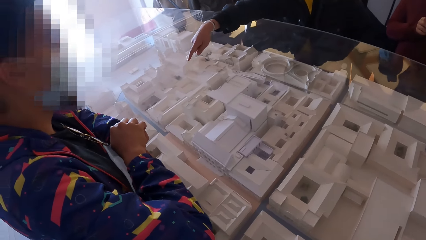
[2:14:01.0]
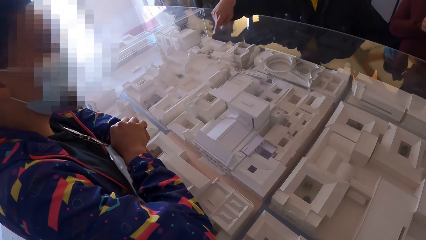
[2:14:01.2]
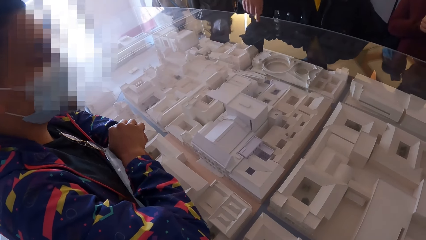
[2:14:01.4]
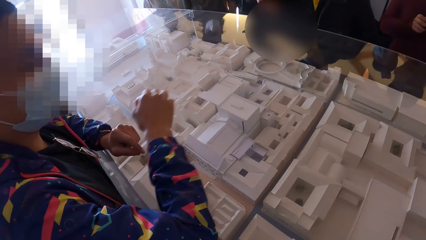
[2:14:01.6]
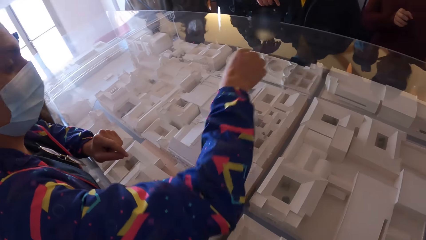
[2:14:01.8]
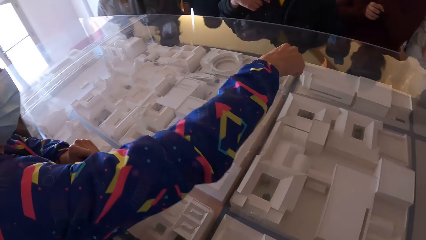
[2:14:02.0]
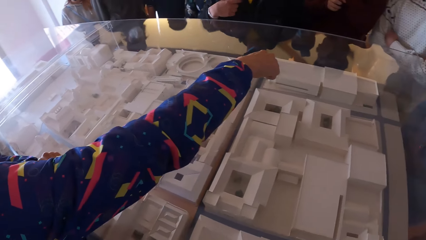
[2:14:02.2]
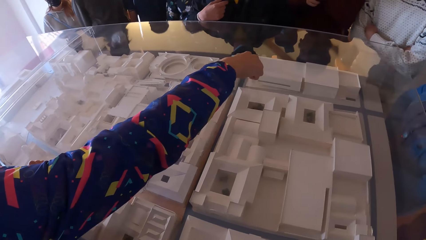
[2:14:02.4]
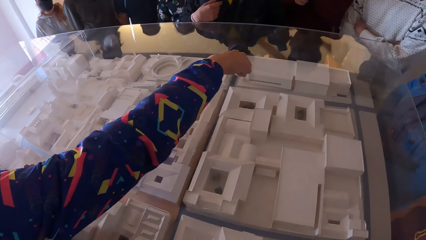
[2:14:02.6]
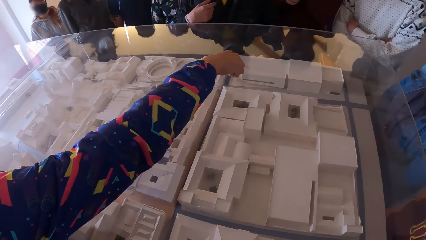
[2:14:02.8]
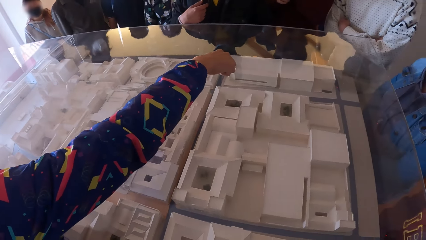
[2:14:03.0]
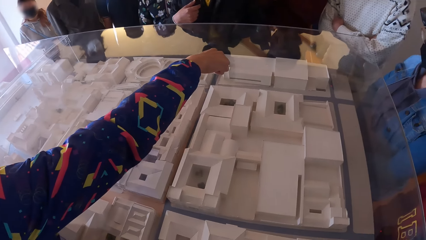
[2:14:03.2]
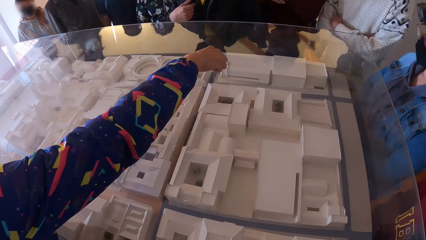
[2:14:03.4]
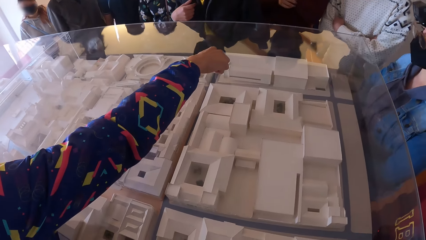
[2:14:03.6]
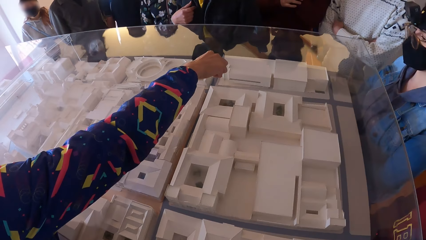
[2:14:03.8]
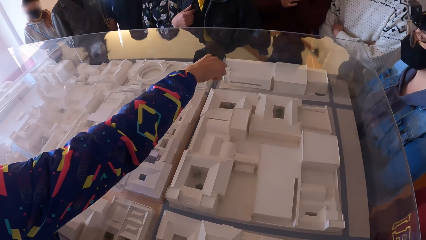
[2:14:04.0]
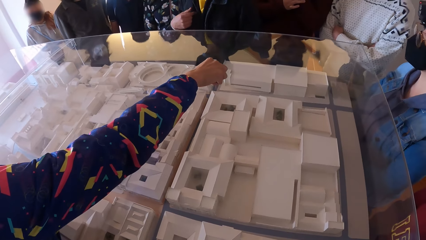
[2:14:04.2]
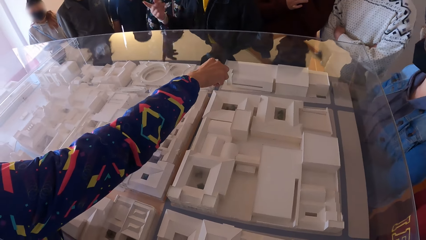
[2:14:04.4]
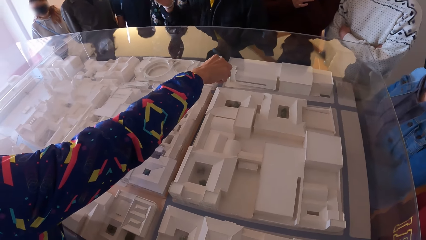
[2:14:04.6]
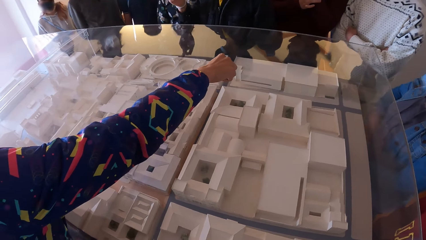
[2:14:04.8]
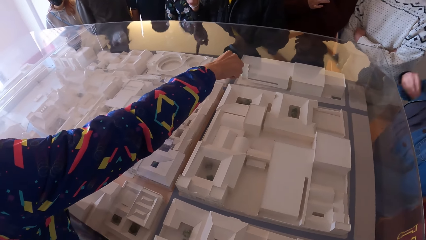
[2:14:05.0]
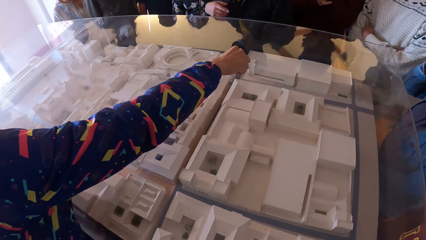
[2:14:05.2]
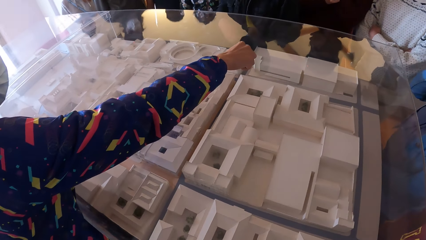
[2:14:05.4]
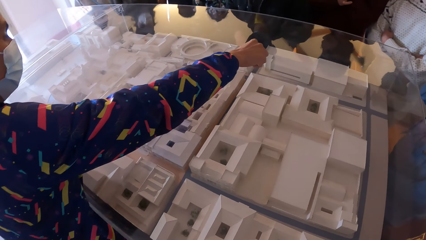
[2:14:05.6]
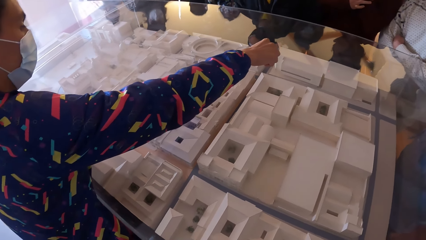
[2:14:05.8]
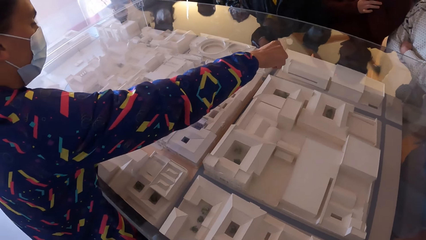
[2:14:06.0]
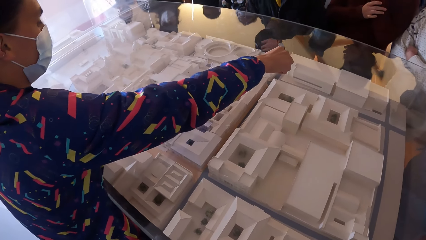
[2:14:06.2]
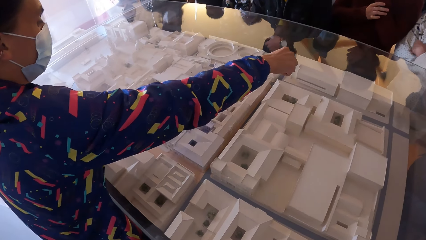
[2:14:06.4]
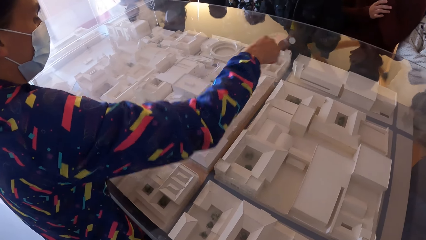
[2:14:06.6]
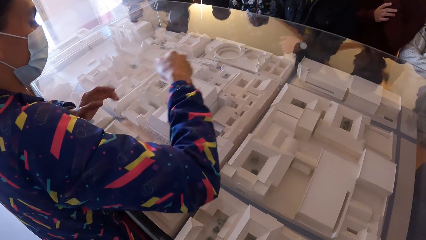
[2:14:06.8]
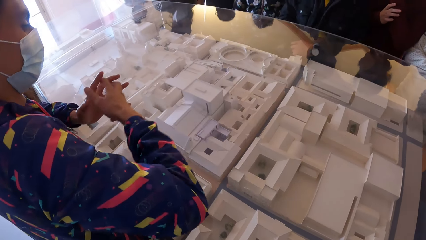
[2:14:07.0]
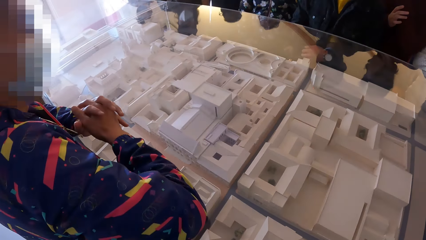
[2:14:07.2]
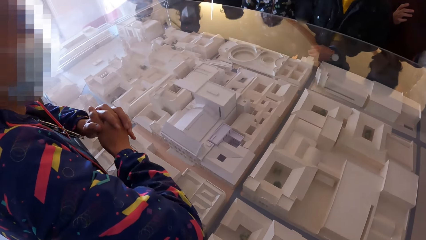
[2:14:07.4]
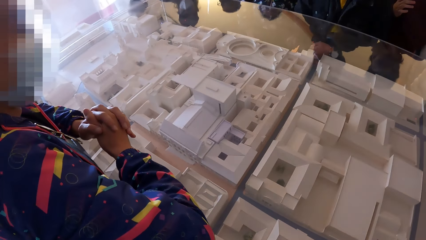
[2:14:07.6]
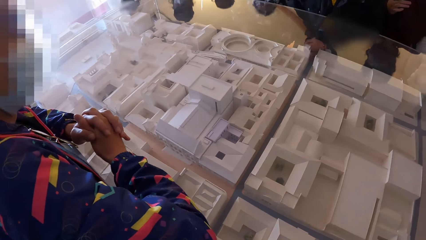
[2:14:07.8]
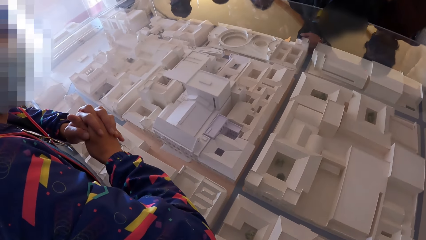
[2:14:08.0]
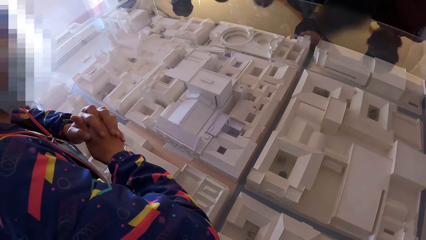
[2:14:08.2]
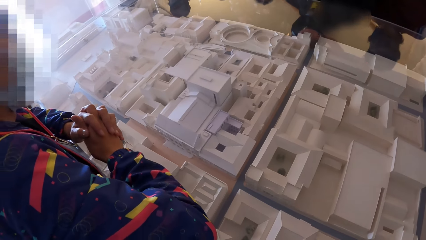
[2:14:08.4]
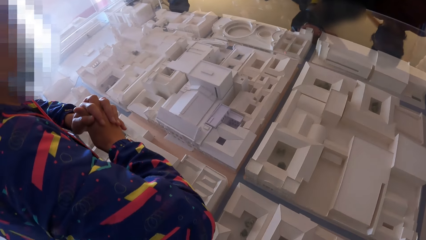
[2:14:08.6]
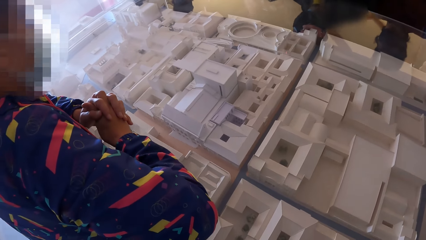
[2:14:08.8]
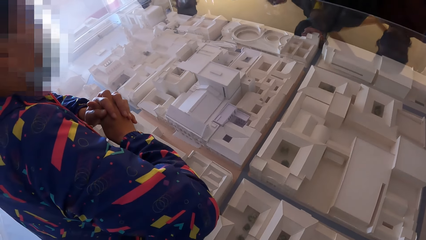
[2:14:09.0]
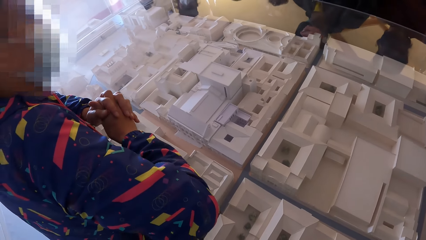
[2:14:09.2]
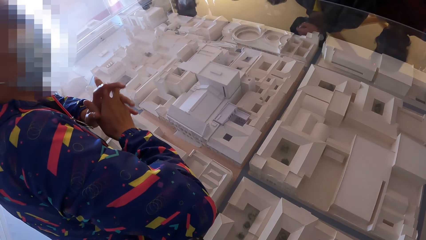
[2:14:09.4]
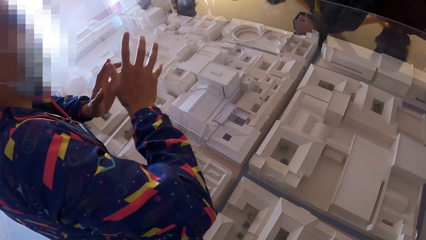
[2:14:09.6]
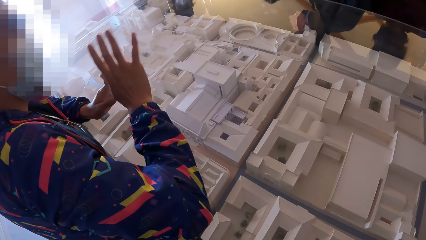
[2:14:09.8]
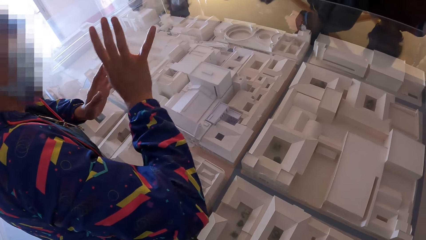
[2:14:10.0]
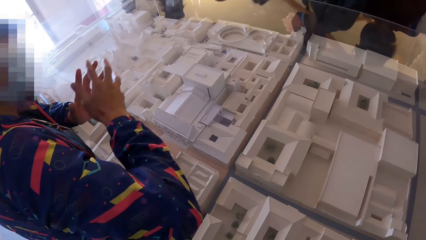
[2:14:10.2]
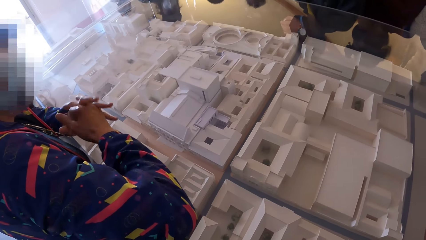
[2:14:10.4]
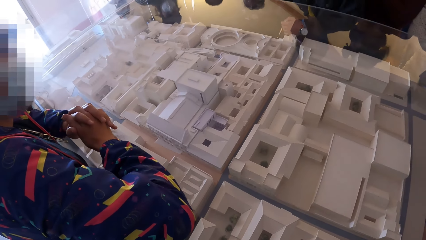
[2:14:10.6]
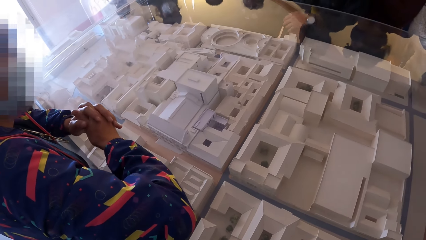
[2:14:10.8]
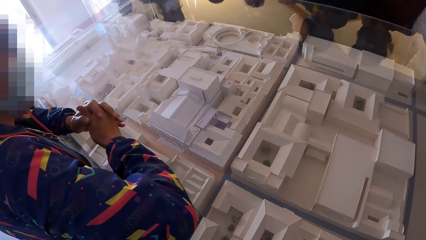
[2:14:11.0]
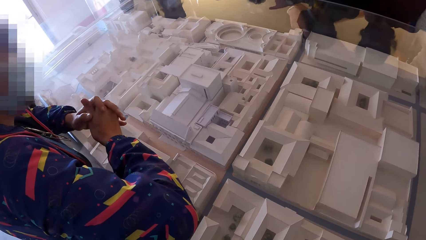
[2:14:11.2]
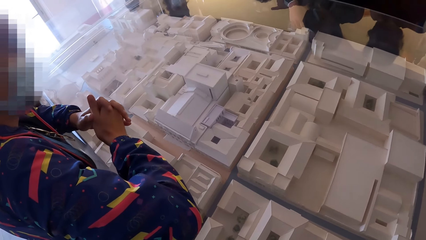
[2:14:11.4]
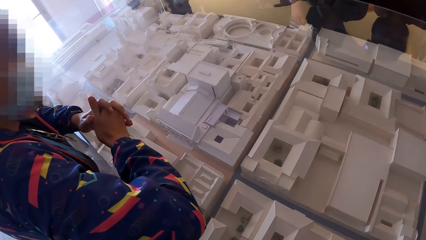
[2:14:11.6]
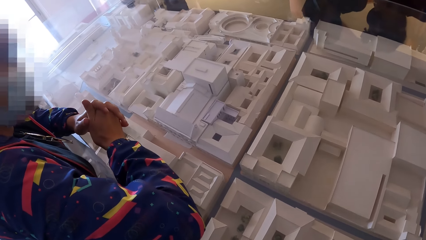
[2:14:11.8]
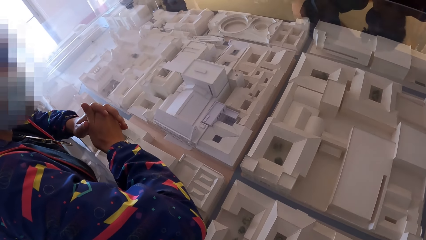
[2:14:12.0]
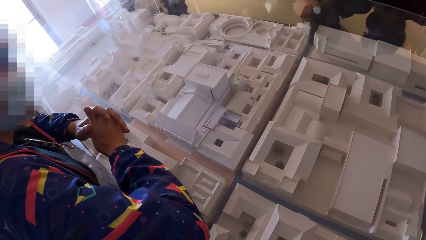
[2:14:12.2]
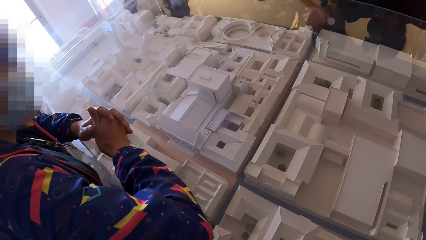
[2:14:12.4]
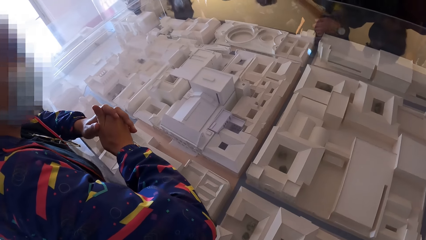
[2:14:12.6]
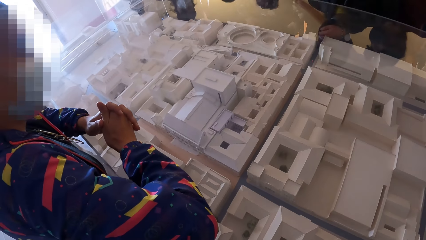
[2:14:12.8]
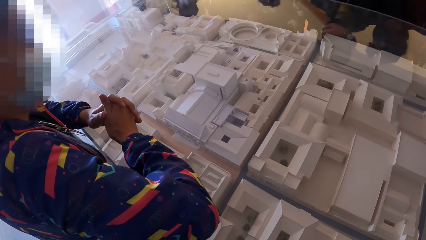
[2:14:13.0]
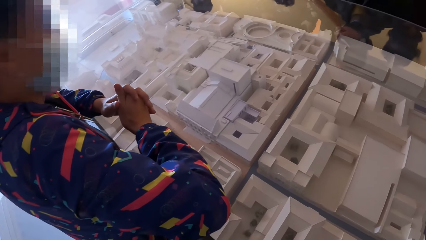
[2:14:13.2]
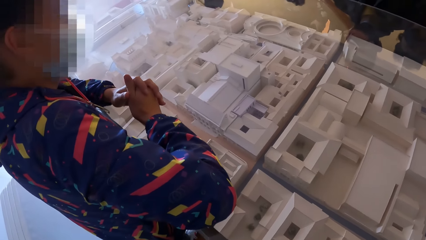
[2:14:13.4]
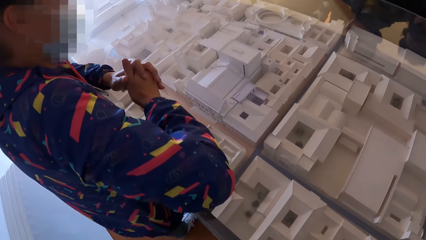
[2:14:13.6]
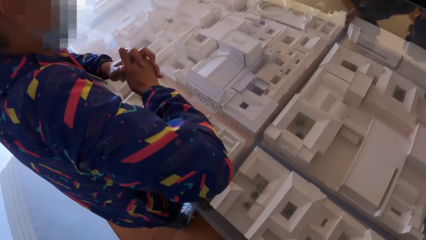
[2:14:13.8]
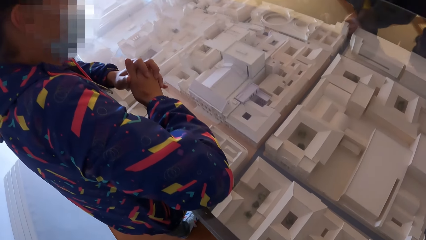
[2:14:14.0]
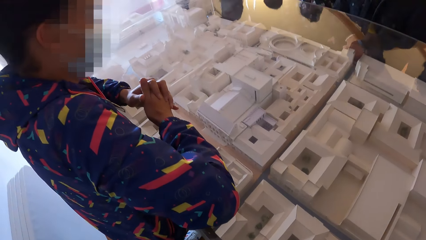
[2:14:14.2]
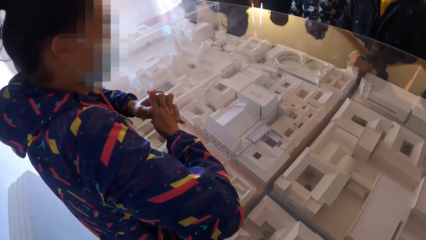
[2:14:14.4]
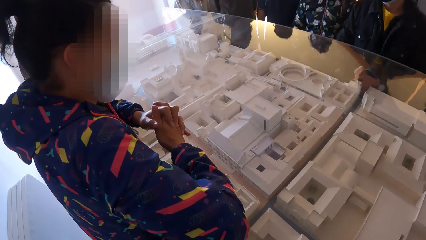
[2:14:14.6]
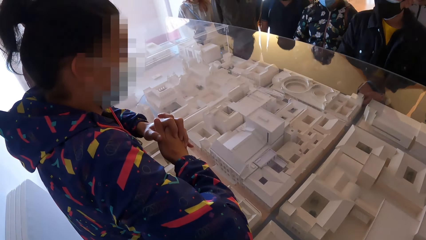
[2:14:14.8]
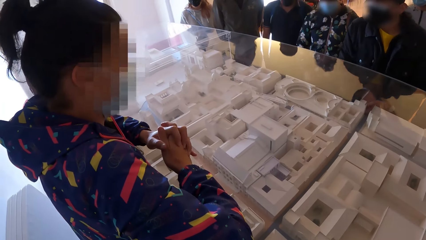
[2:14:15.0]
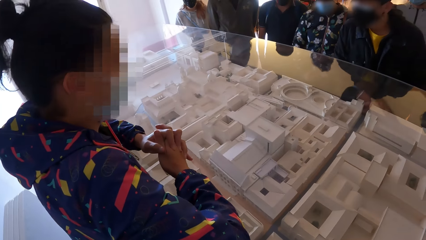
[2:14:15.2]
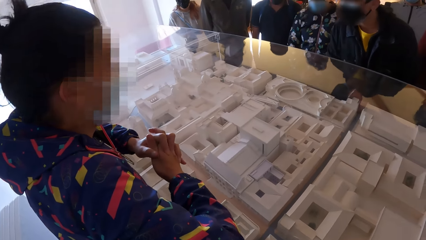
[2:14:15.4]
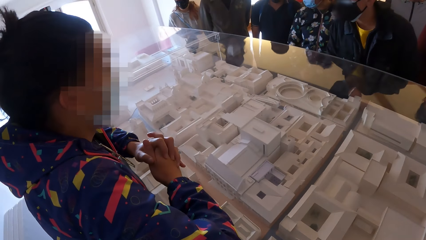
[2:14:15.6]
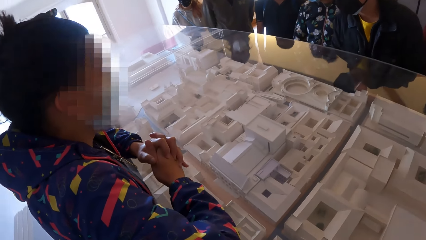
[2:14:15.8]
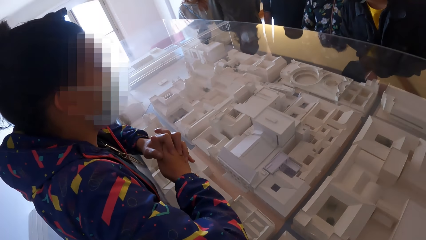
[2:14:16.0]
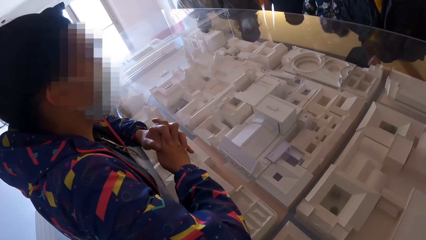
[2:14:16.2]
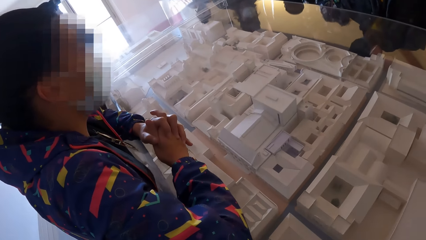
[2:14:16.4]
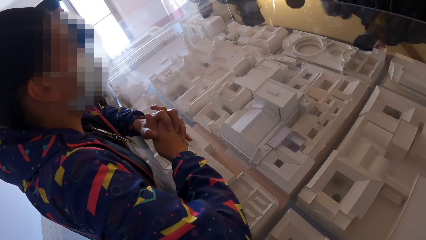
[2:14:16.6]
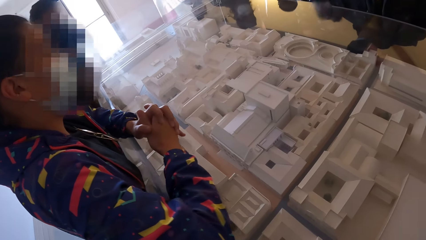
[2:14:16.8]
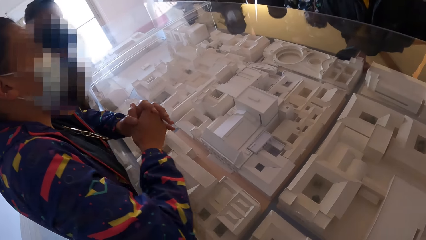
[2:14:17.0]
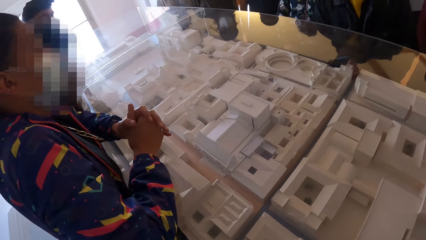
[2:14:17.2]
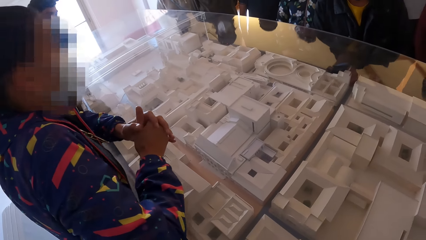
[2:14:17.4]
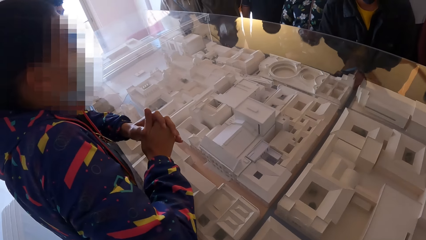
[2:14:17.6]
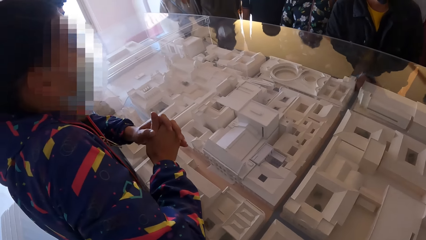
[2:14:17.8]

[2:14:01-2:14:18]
The man points to the glass with his right hand. The man gestures with his right hand.
